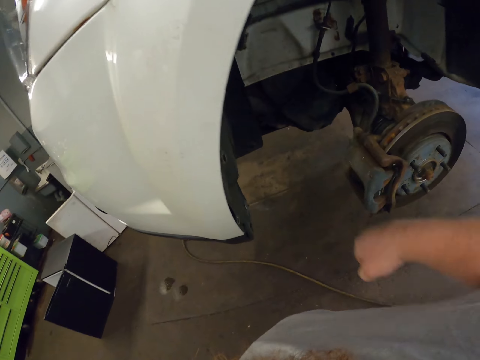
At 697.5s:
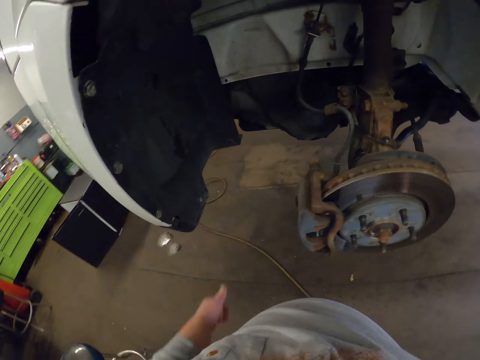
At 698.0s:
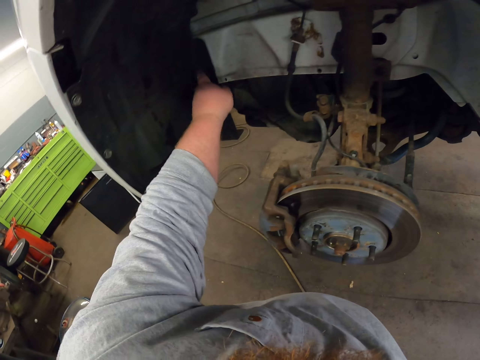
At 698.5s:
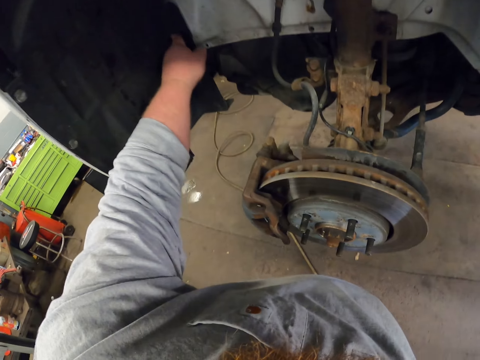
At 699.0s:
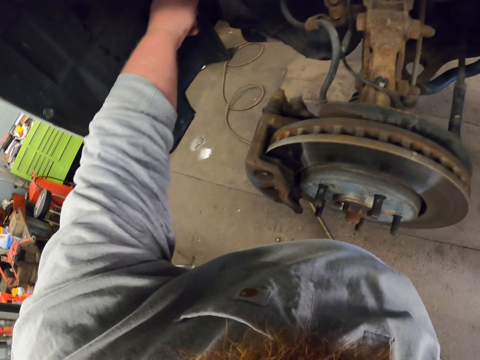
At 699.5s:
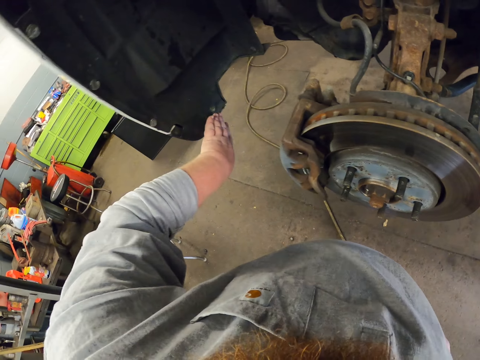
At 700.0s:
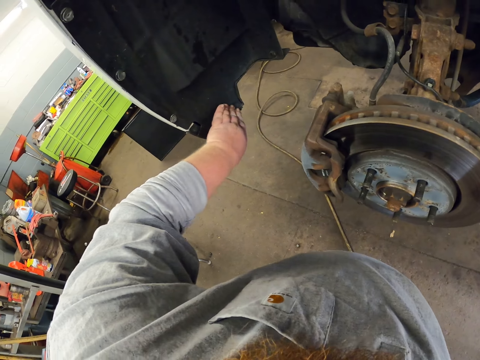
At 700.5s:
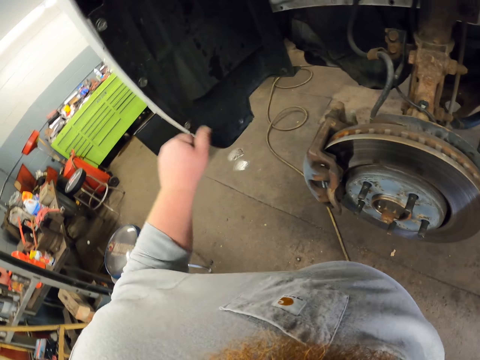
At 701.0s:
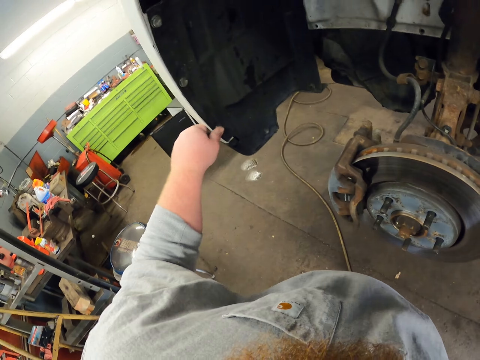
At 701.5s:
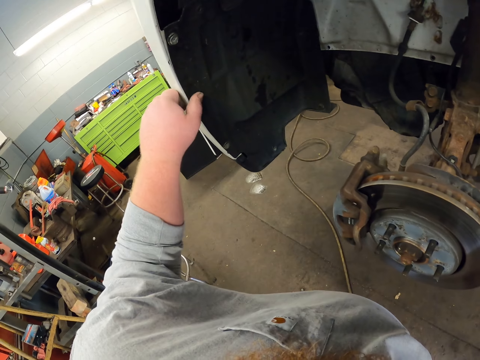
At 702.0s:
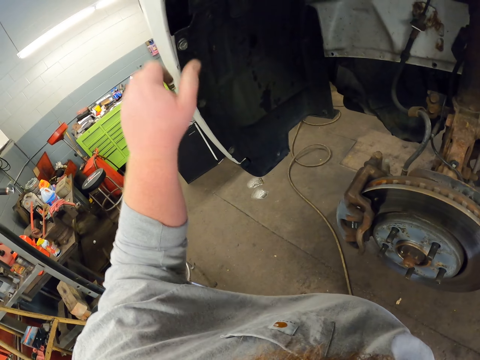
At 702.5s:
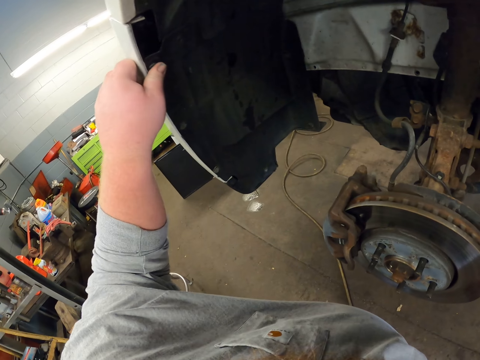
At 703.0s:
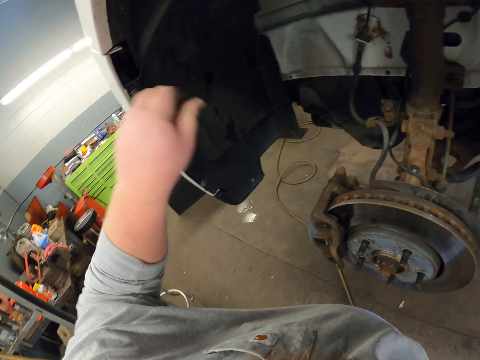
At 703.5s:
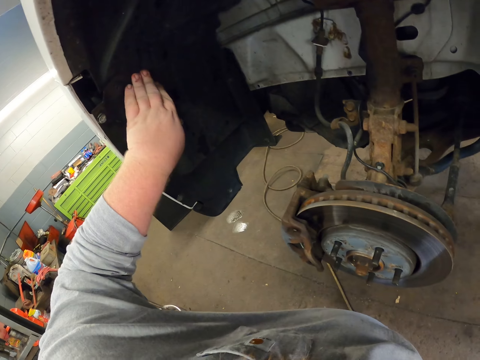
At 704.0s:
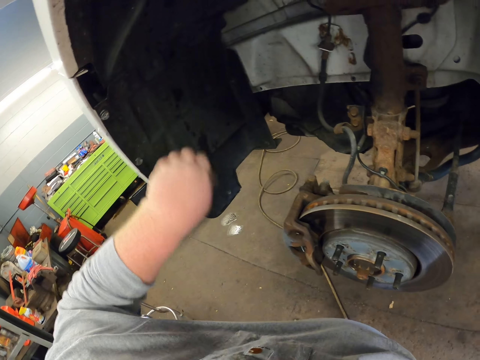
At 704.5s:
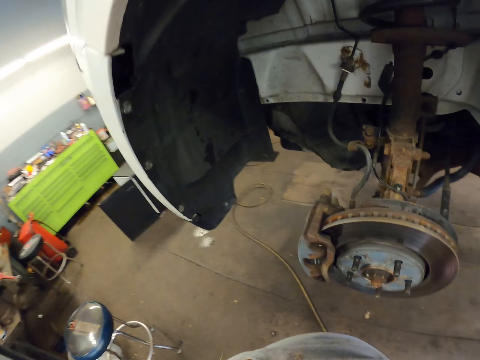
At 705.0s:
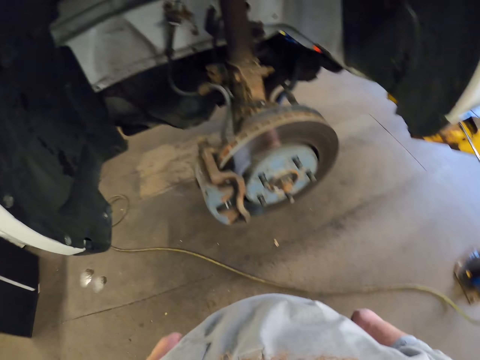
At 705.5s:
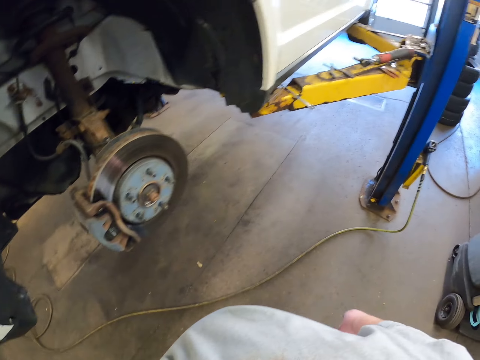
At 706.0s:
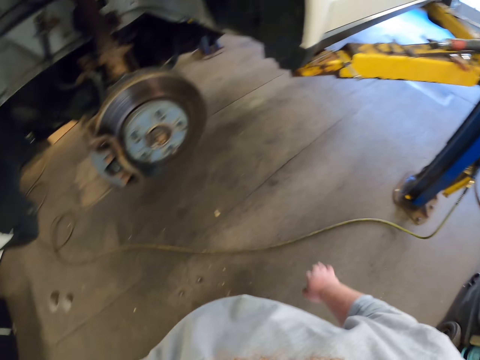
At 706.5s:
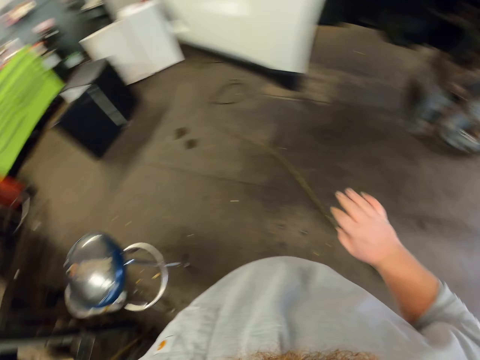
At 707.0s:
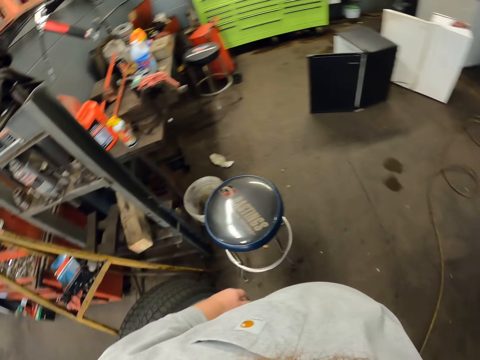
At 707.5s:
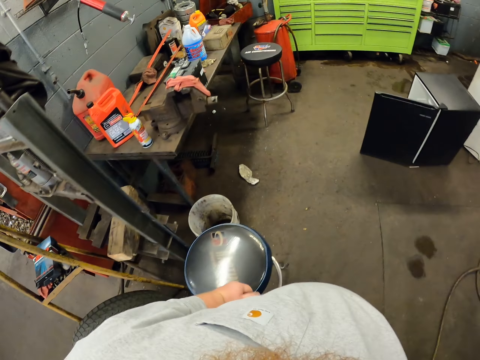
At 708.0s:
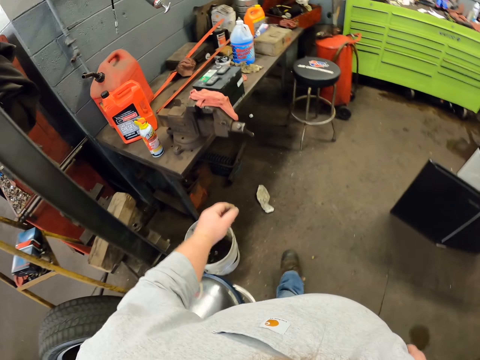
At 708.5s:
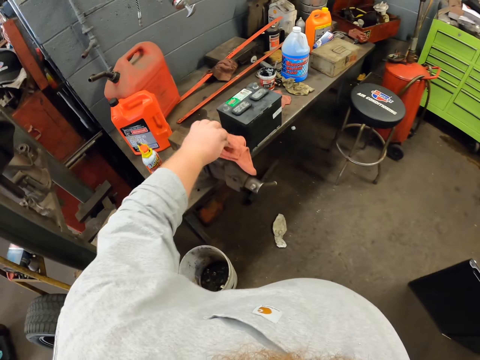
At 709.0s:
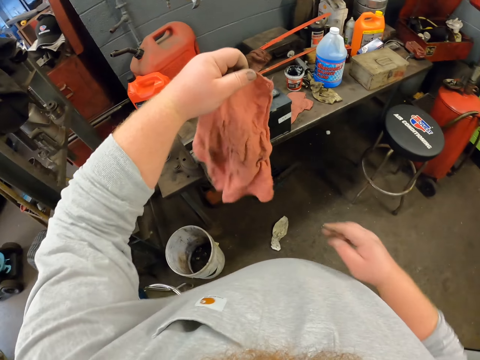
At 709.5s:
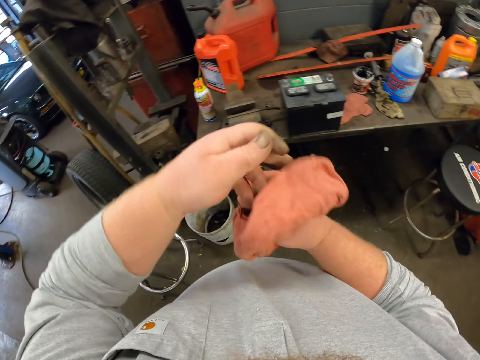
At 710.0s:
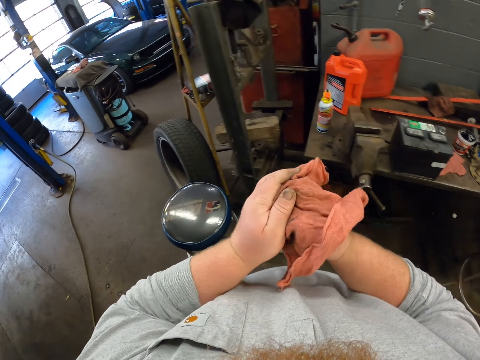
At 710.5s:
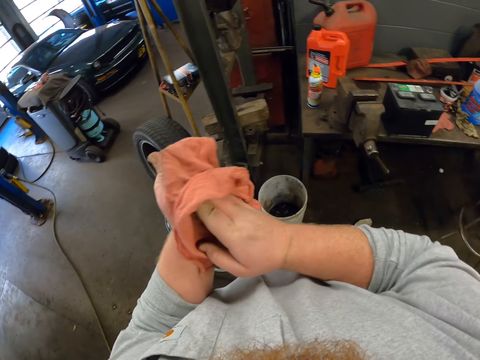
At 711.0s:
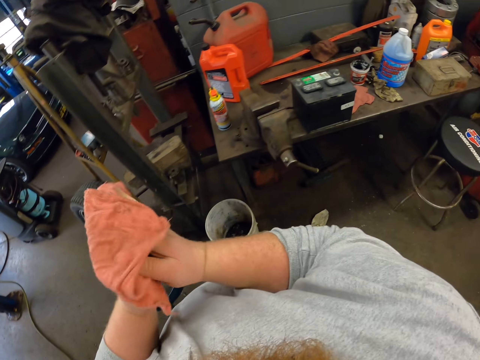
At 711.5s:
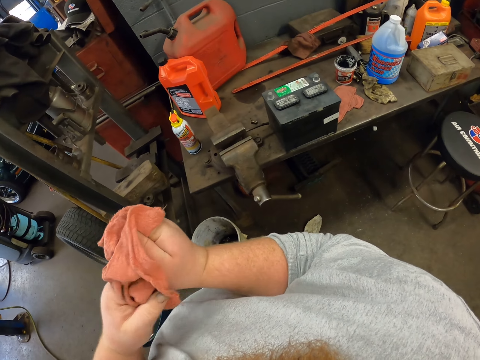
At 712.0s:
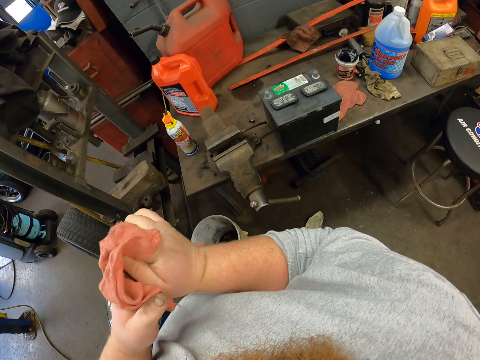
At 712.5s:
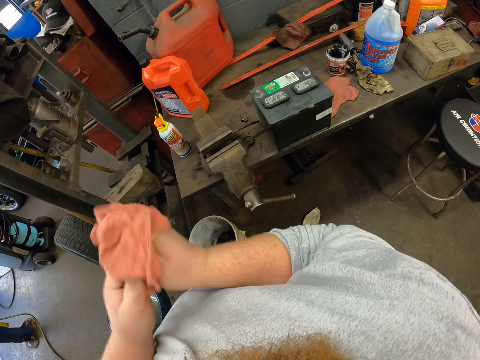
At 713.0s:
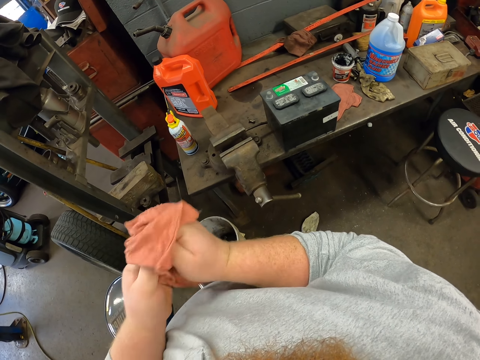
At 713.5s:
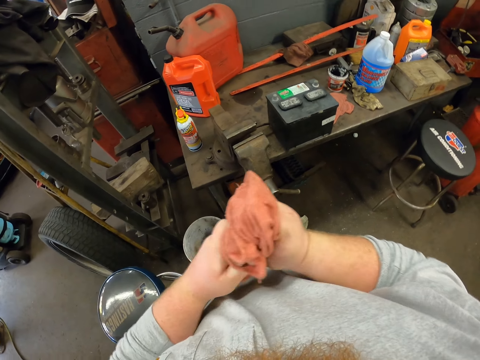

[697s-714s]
The camera wearer presses on the bolts. She looks around. She walks in the workshop towards the stool. She picks up the cloth. She wipes her hands with the cloth.

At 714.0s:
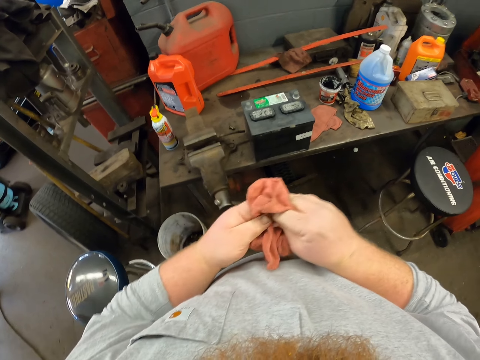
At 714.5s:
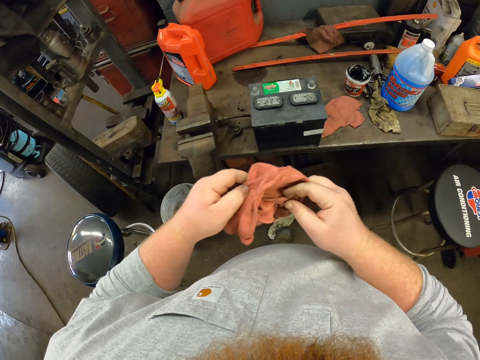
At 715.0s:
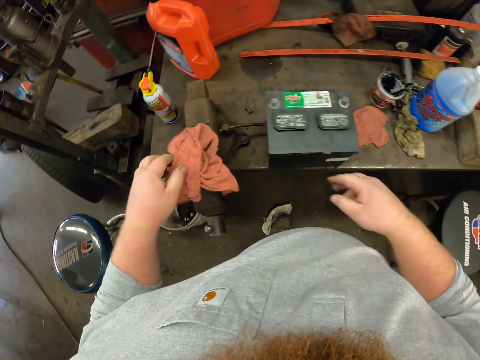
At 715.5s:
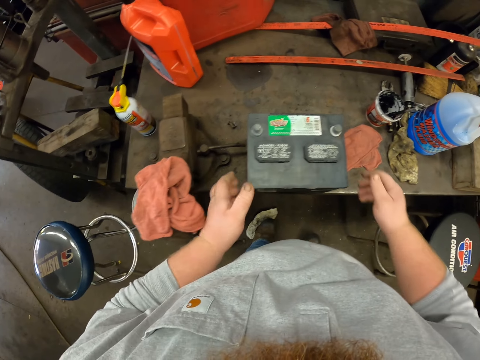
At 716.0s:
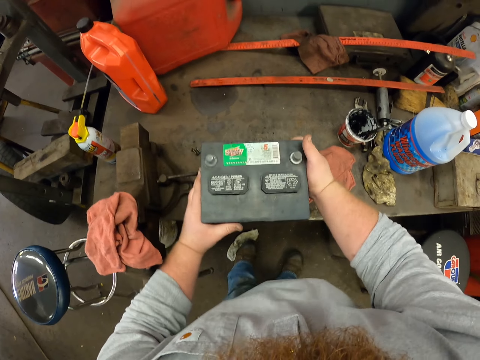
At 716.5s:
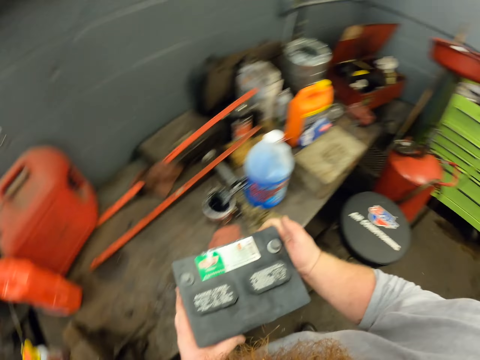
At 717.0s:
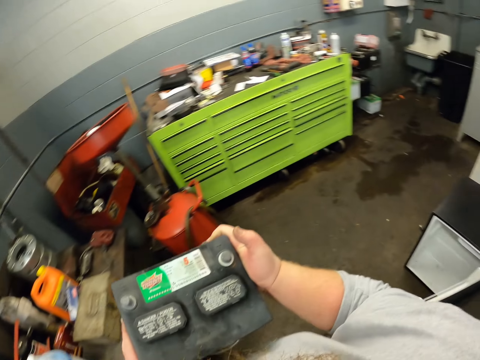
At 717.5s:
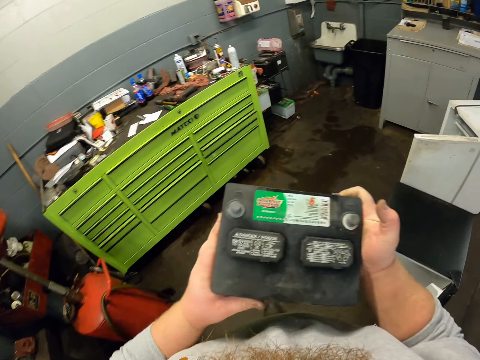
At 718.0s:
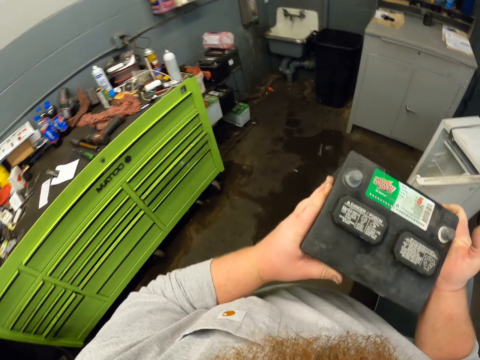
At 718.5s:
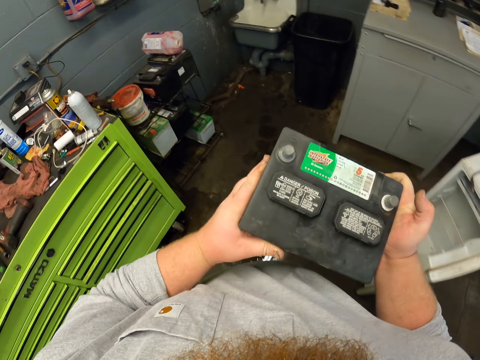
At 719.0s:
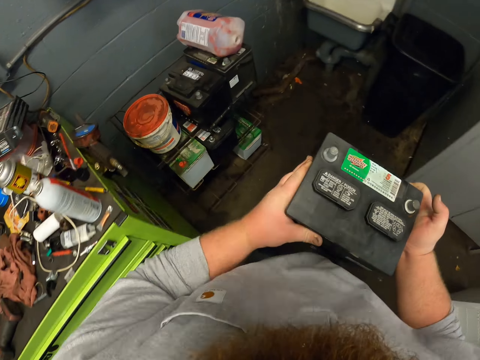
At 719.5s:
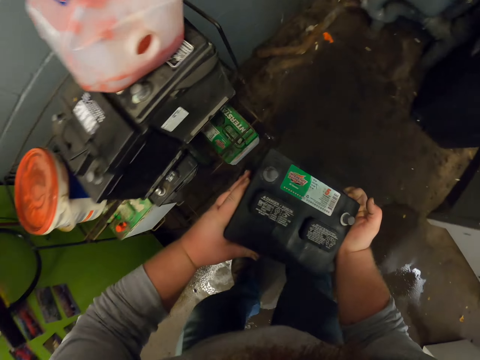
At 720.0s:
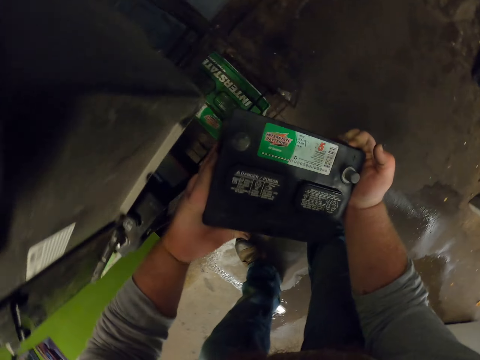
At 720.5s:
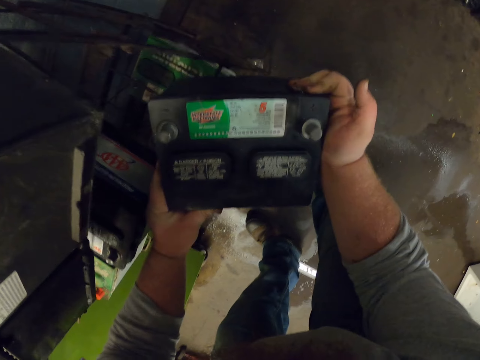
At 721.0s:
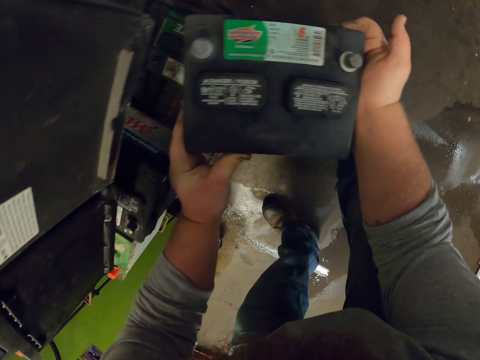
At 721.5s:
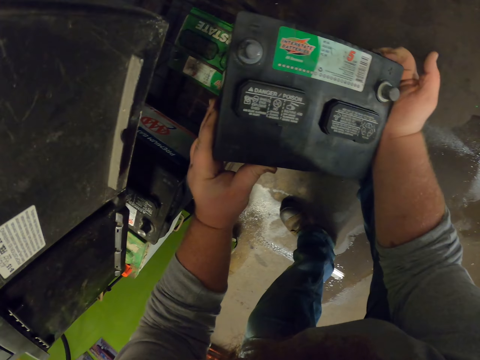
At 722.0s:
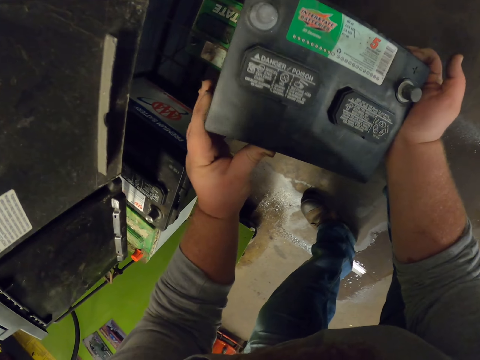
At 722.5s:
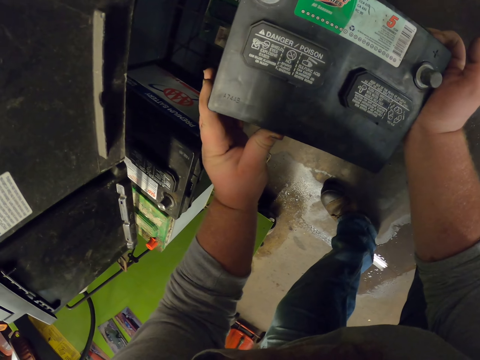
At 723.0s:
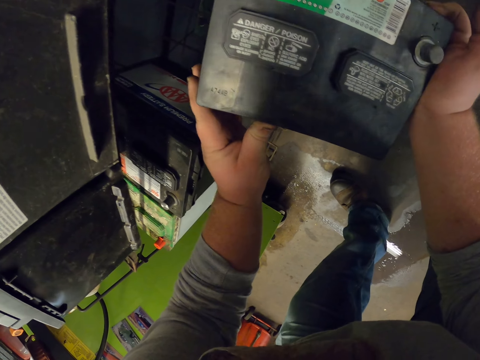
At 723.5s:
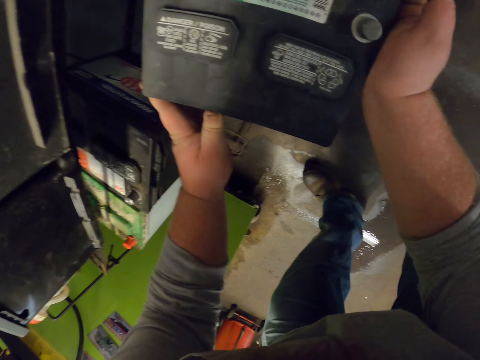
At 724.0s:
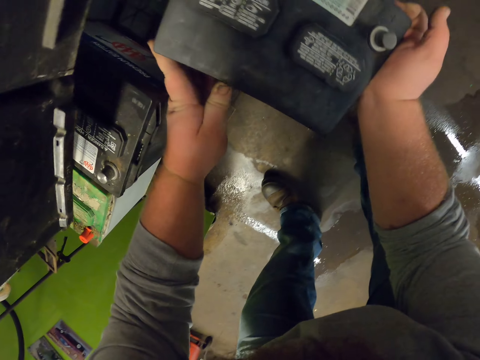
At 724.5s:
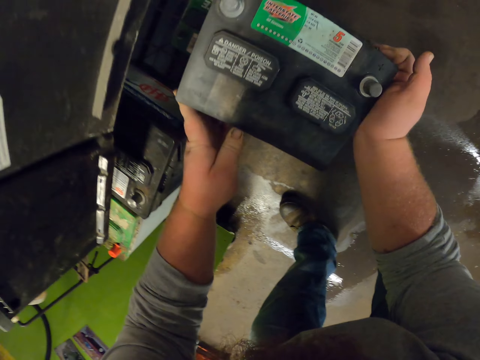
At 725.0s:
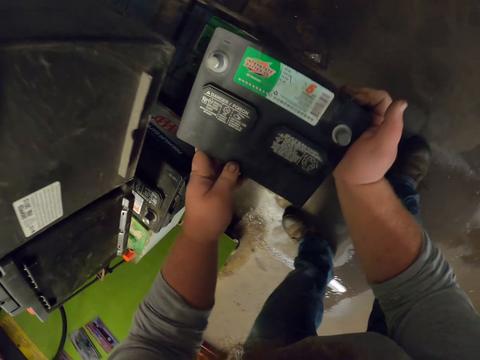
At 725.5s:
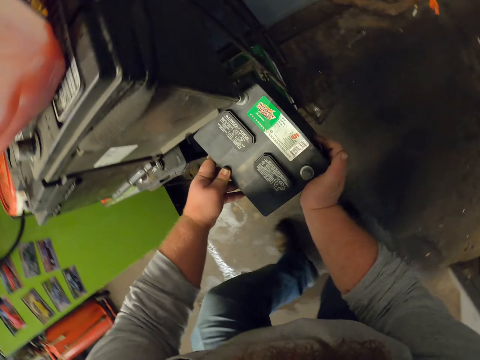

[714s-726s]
The camera wearer returns the towel back to its original position on the metal stand. They pick up a car battery from the table. They walk towards the rack. They place the battery on the rack. They inspect the battery.
